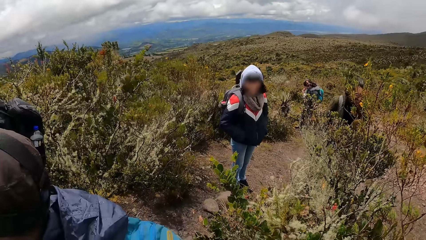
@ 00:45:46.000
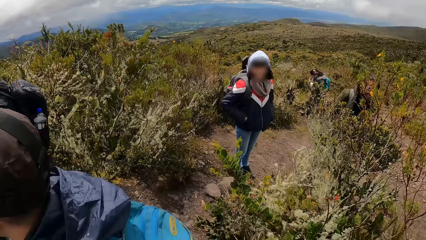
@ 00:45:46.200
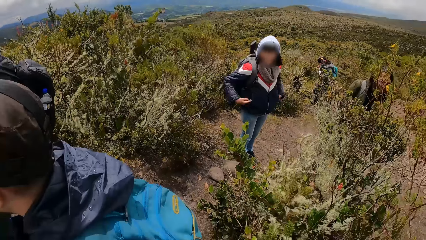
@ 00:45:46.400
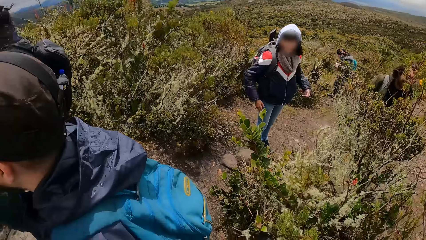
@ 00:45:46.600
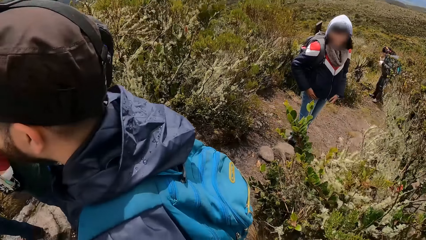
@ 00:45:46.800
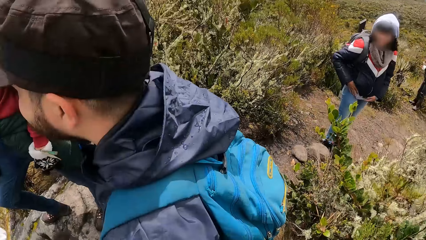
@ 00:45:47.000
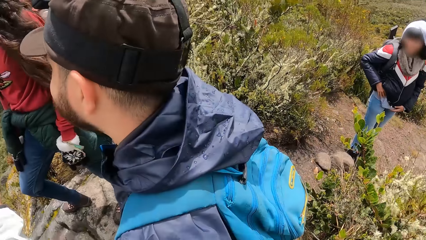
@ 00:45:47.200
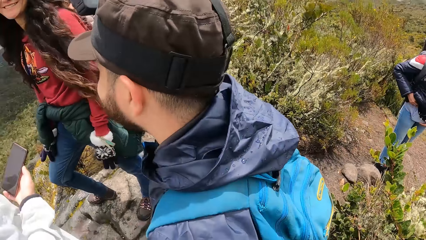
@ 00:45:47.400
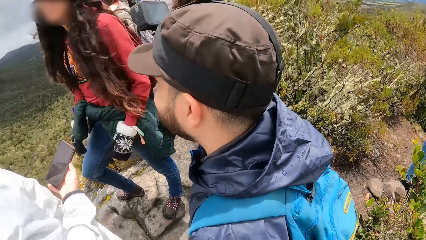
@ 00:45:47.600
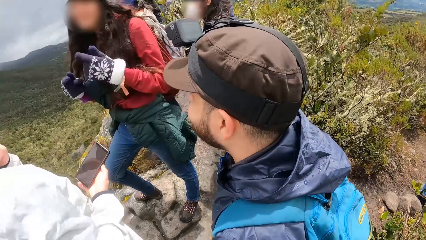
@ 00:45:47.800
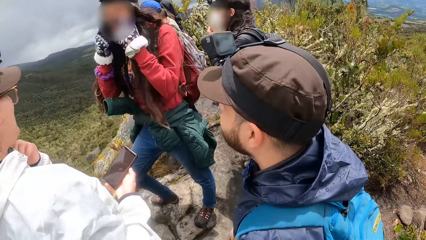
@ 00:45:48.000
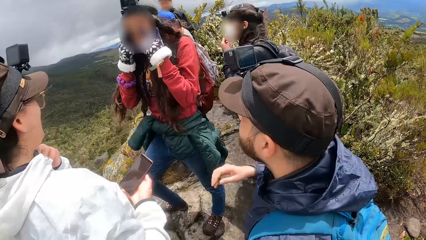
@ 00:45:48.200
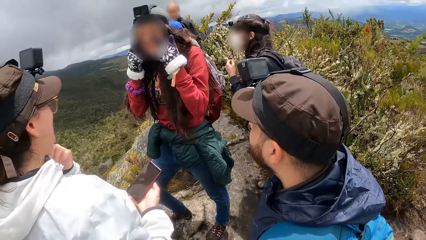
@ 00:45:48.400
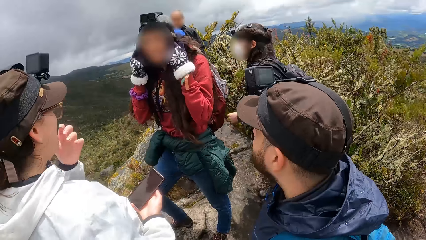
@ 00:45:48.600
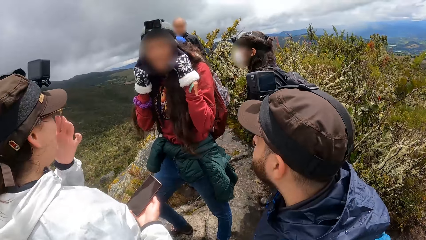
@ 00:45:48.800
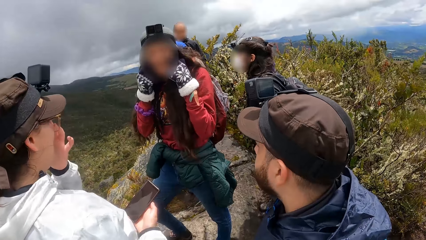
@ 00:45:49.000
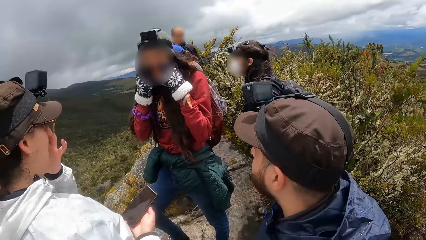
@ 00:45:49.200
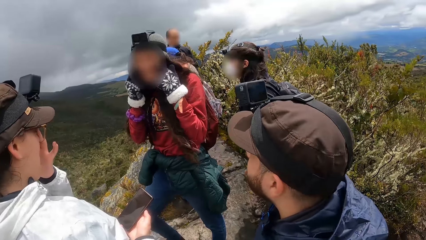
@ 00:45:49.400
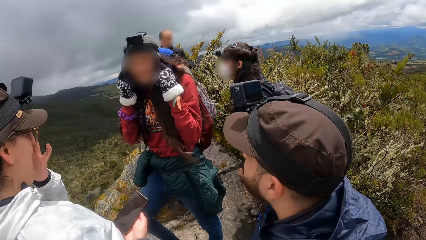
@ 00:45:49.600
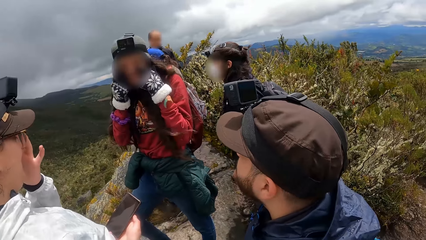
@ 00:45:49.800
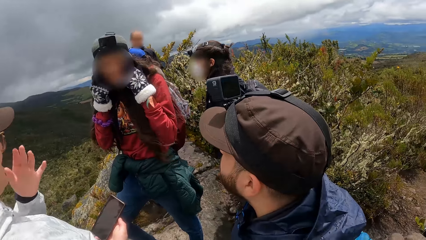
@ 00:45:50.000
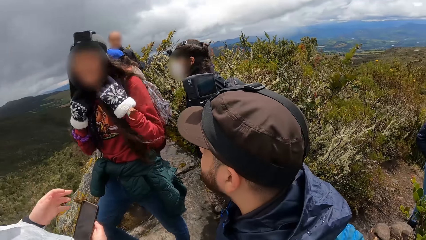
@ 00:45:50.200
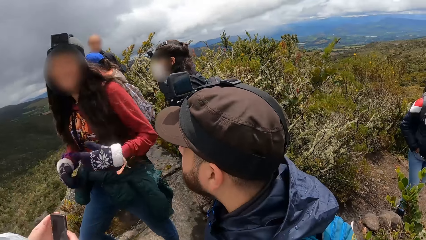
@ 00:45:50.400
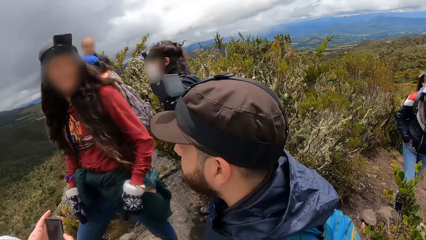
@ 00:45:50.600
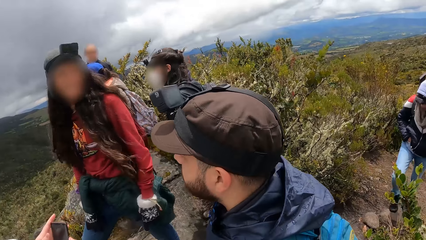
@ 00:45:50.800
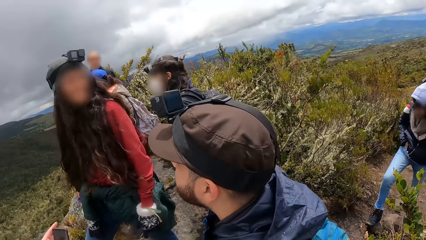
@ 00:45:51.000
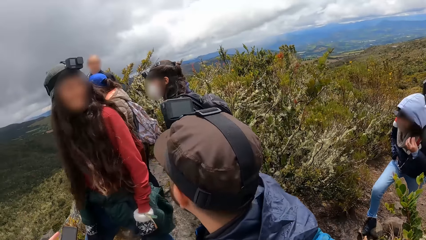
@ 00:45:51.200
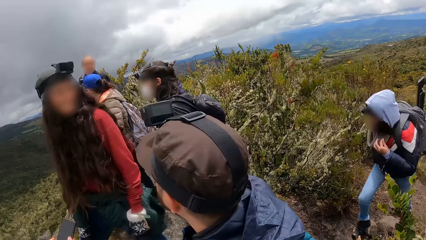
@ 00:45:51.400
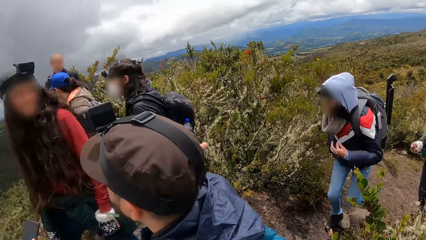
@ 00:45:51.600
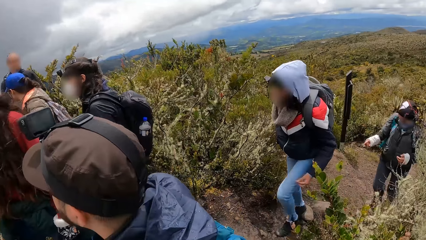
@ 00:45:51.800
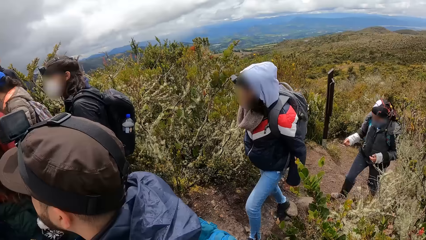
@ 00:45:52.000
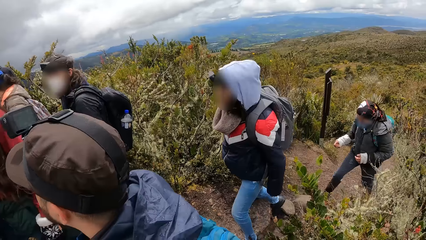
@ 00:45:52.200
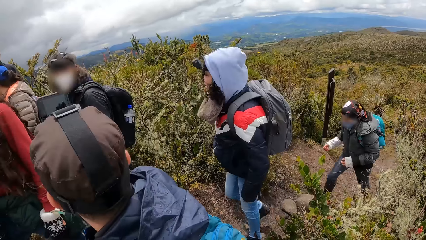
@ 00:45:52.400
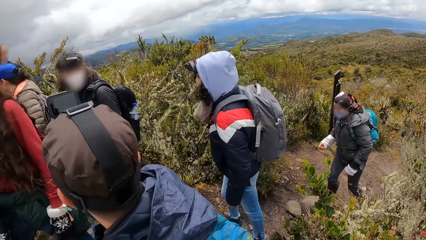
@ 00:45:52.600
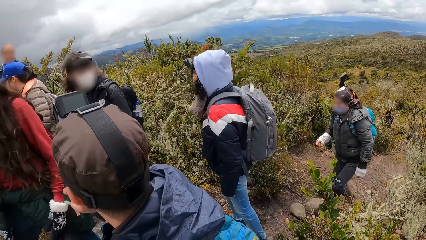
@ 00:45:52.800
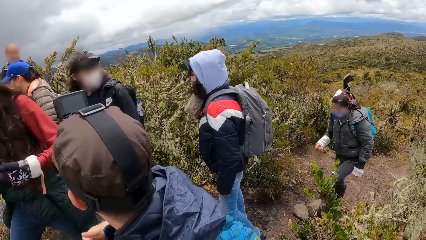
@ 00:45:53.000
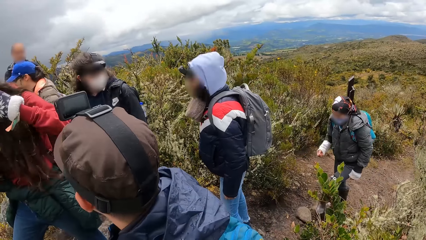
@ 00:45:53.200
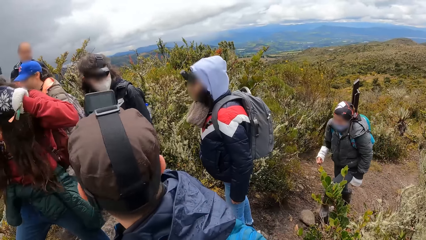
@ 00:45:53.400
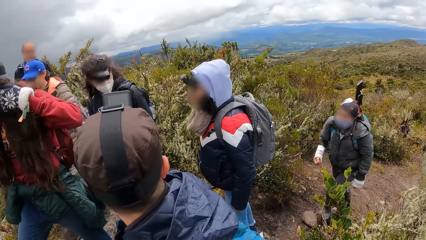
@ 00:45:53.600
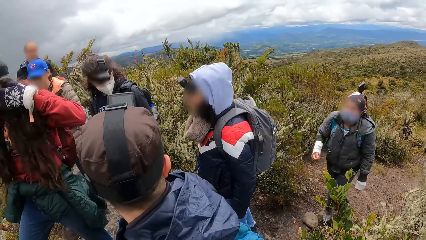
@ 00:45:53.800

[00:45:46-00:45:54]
The woman touches her face with her gloved hands.

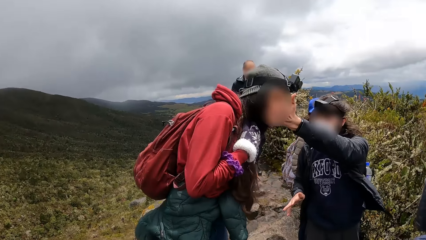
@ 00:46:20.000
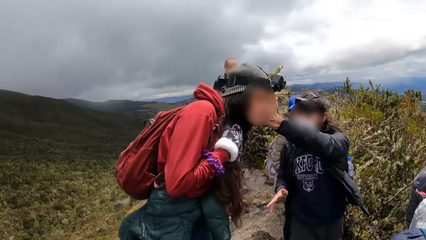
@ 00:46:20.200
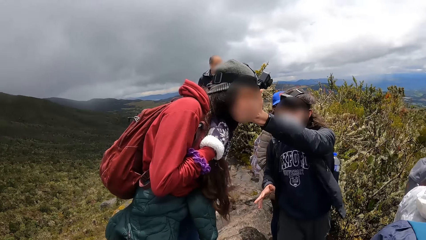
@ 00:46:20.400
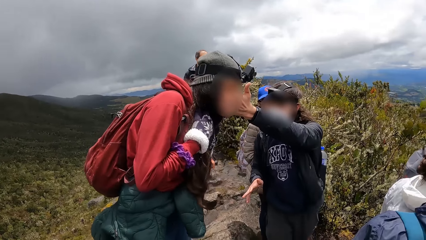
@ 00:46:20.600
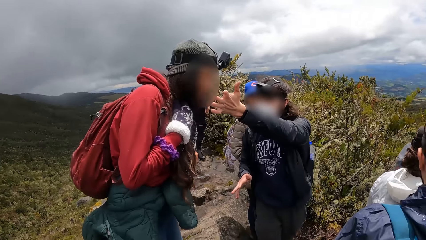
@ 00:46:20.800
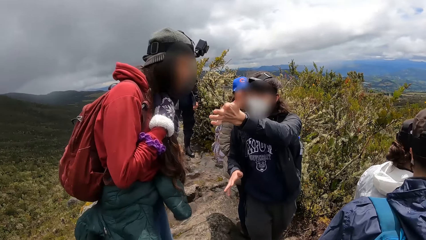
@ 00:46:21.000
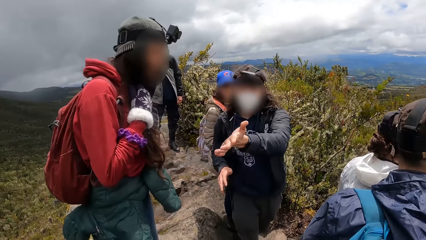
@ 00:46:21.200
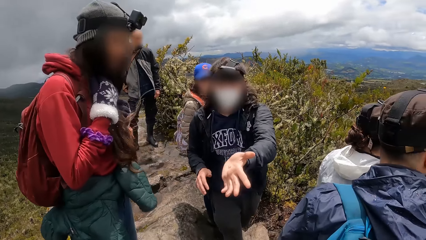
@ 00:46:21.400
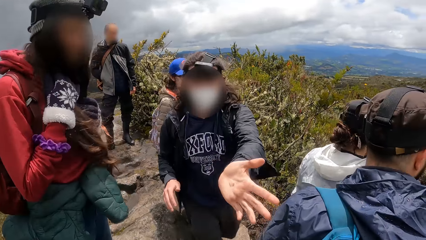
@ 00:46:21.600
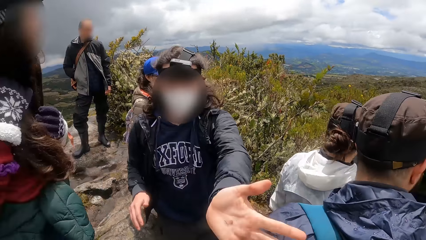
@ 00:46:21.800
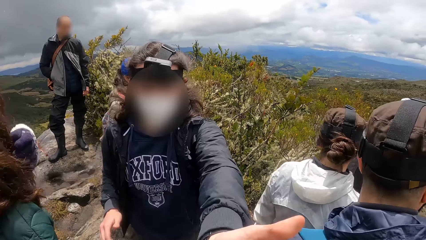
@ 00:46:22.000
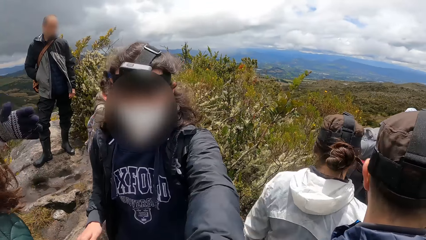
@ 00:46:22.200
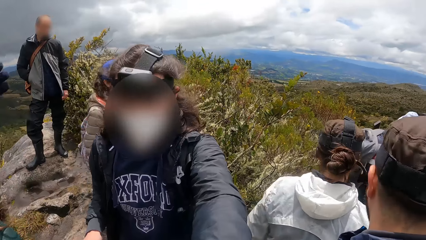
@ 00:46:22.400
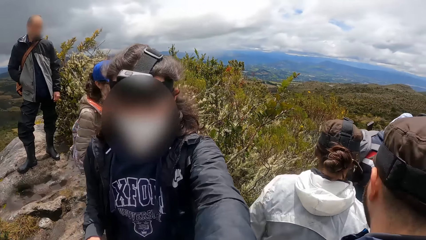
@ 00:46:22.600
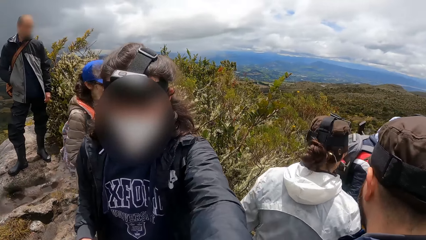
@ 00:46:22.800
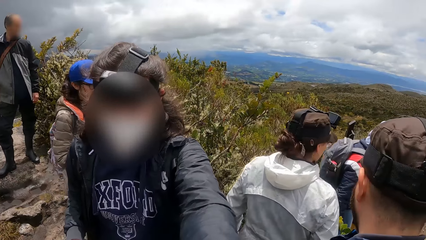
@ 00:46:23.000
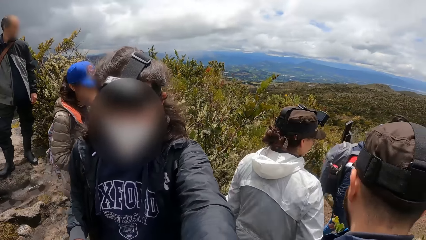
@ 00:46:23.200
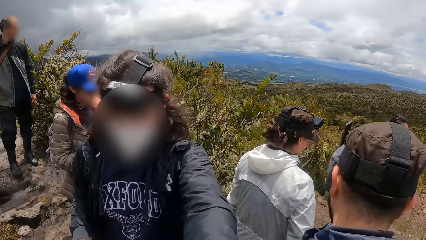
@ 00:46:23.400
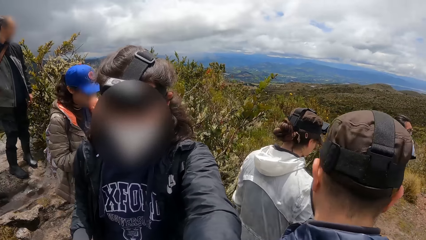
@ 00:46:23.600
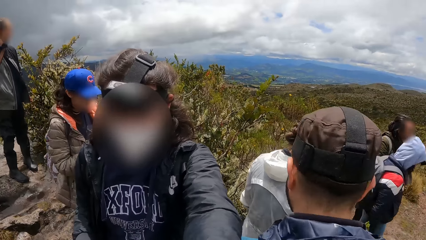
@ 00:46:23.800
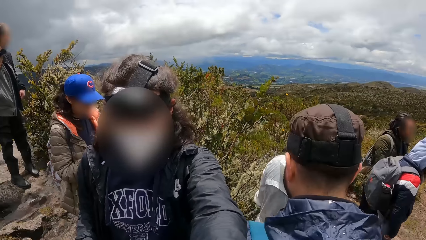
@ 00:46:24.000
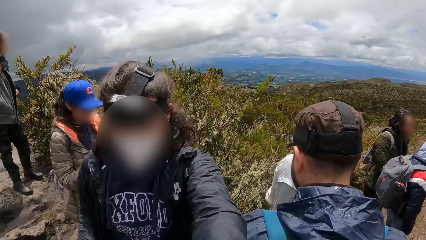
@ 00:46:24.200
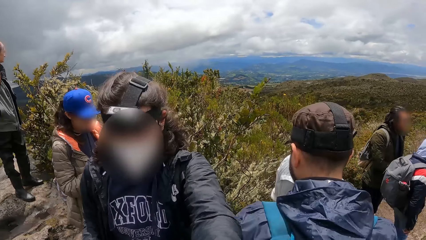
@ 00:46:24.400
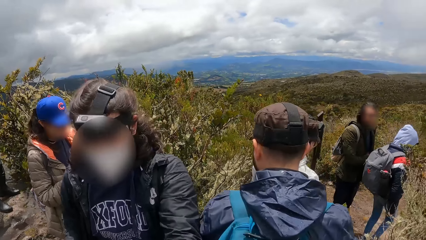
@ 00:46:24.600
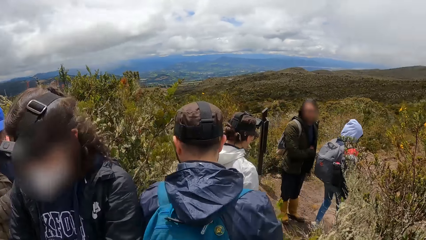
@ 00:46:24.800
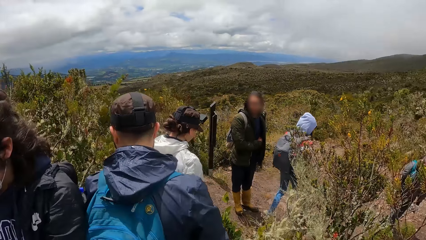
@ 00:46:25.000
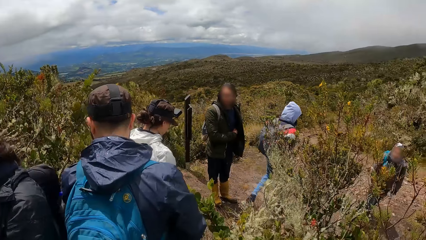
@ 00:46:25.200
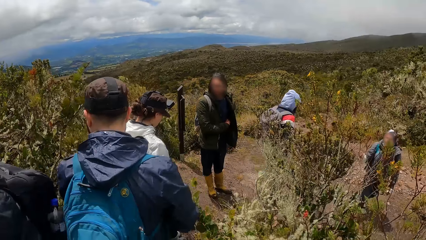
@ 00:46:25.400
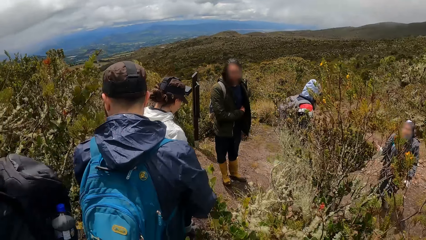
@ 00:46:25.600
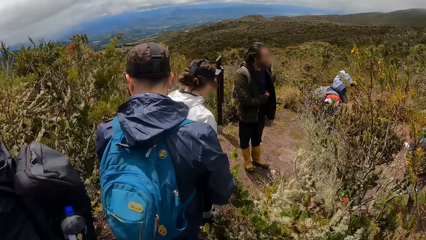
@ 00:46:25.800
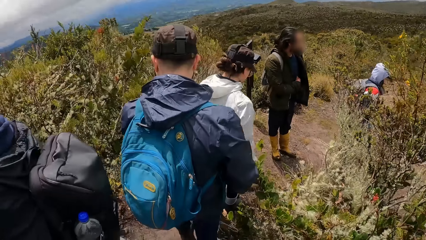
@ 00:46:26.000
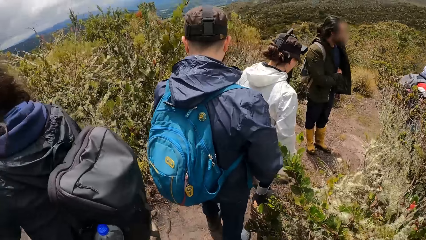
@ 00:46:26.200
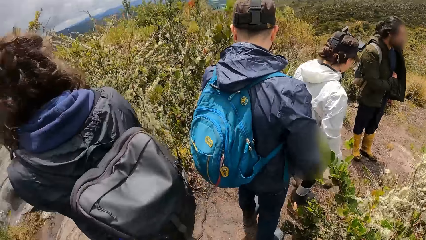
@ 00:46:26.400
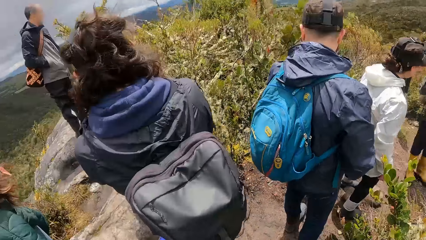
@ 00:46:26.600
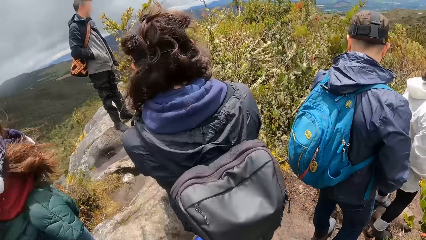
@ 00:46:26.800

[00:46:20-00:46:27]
A woman interacts with the camera wearer.
